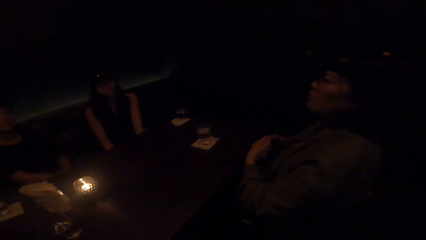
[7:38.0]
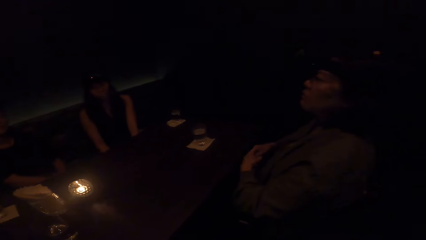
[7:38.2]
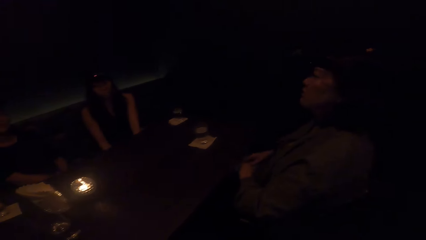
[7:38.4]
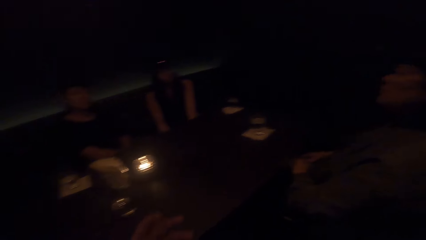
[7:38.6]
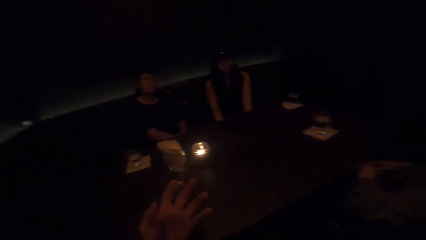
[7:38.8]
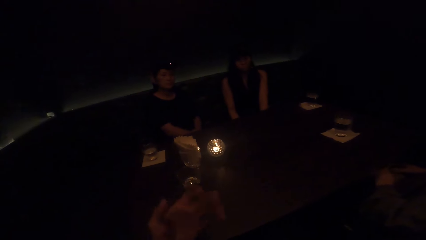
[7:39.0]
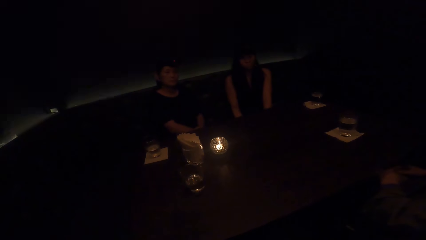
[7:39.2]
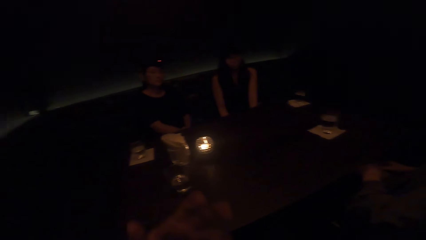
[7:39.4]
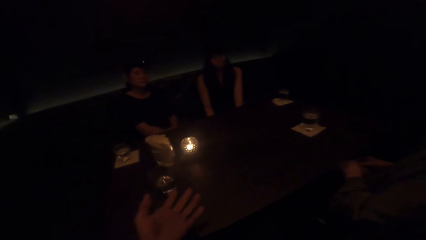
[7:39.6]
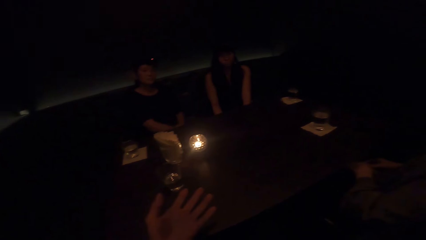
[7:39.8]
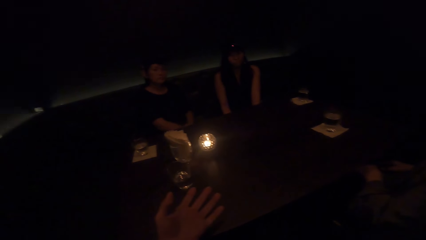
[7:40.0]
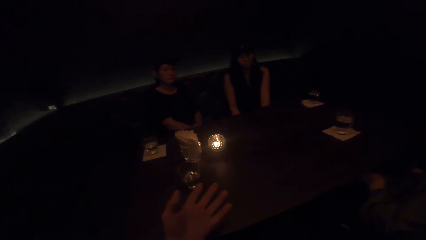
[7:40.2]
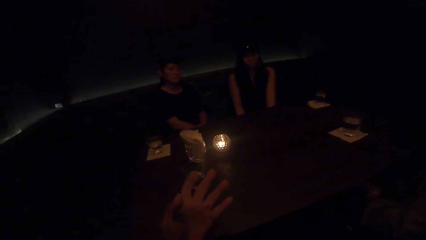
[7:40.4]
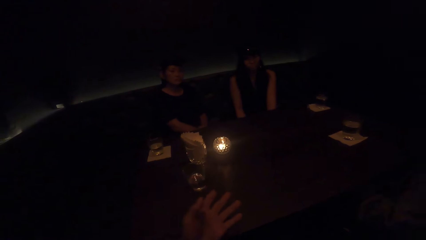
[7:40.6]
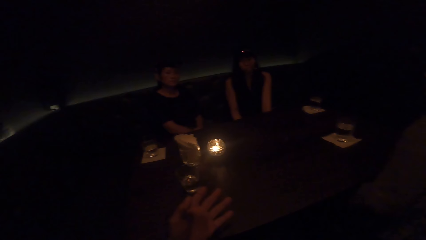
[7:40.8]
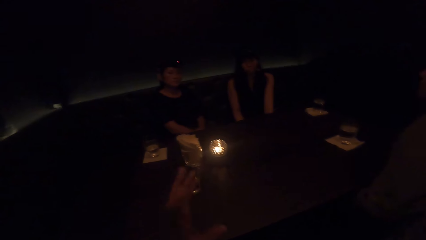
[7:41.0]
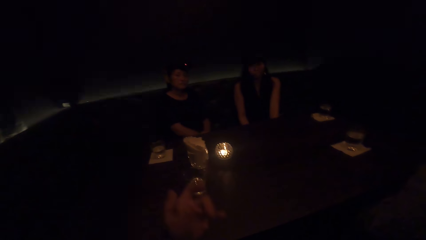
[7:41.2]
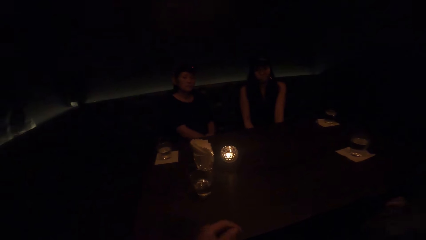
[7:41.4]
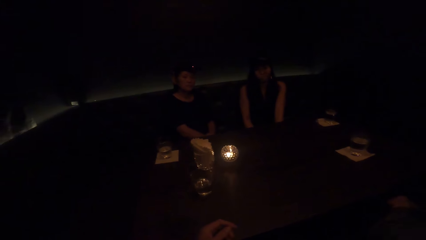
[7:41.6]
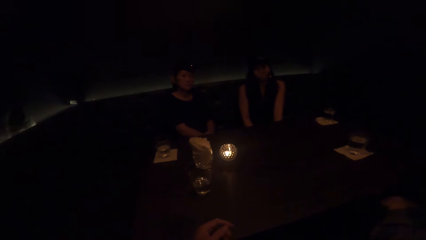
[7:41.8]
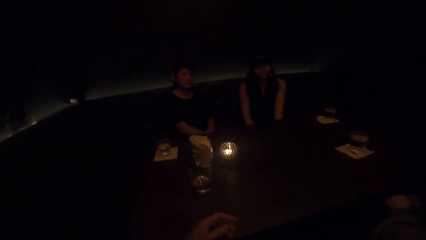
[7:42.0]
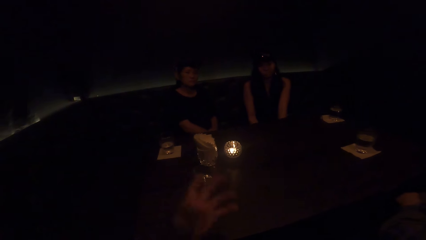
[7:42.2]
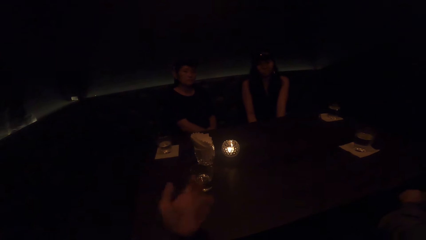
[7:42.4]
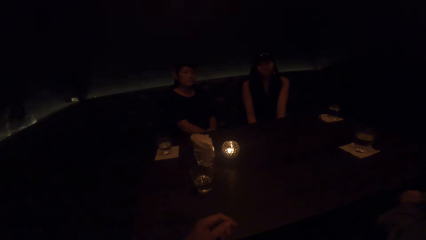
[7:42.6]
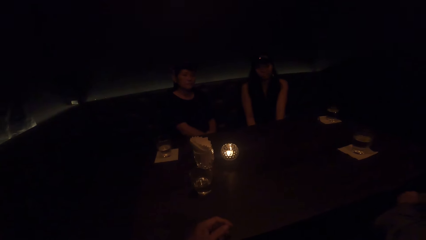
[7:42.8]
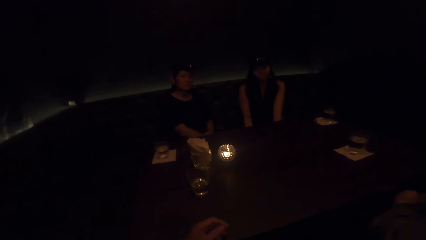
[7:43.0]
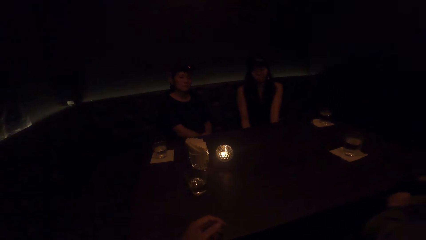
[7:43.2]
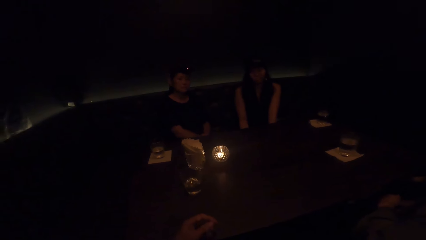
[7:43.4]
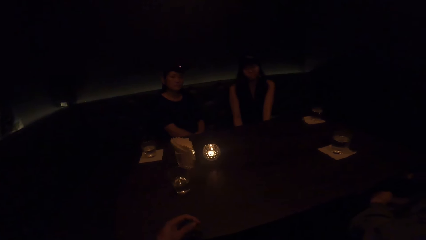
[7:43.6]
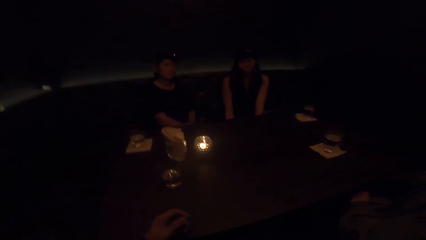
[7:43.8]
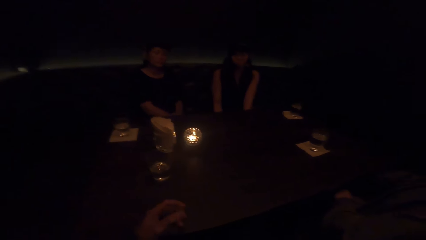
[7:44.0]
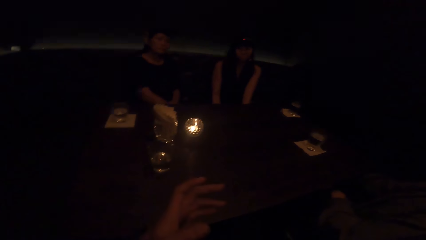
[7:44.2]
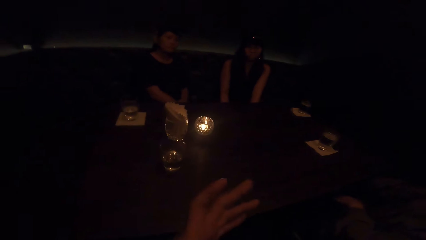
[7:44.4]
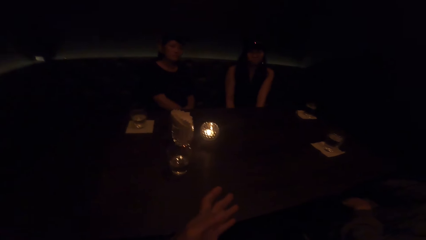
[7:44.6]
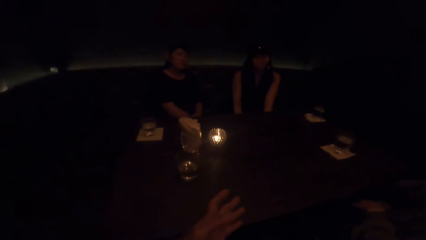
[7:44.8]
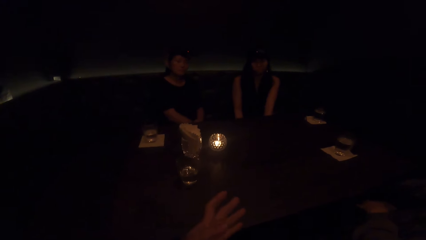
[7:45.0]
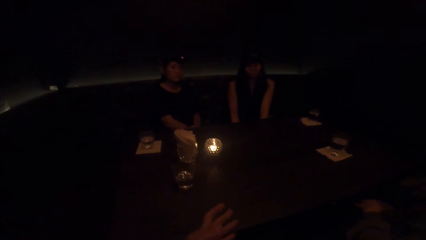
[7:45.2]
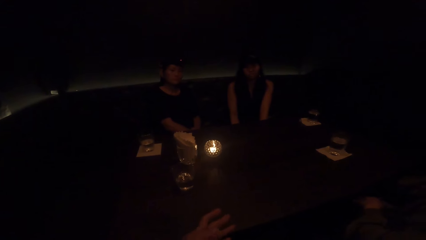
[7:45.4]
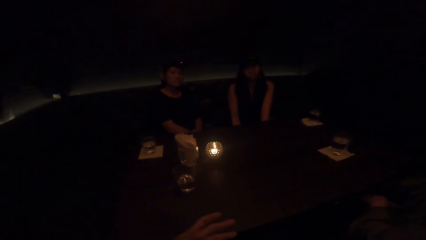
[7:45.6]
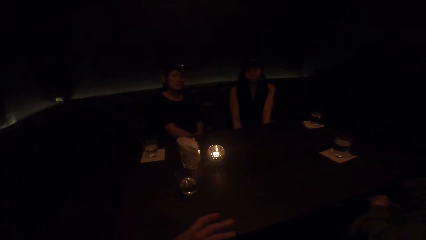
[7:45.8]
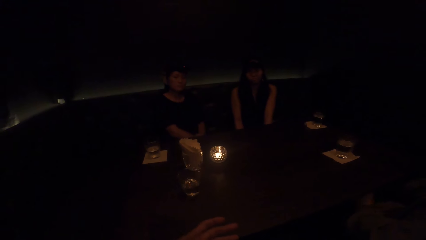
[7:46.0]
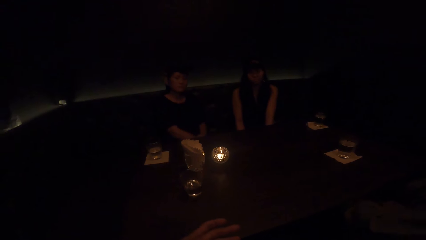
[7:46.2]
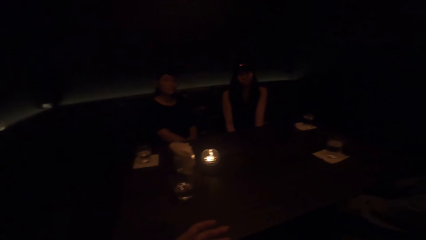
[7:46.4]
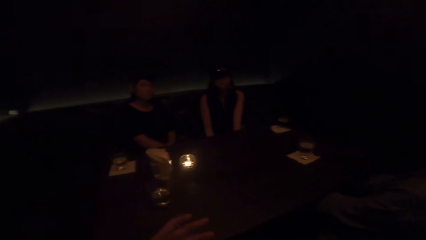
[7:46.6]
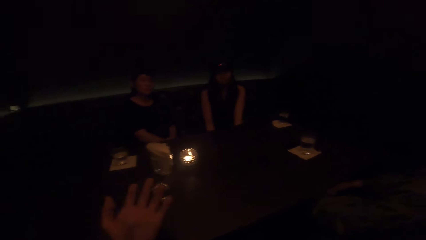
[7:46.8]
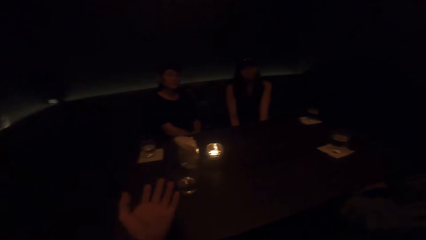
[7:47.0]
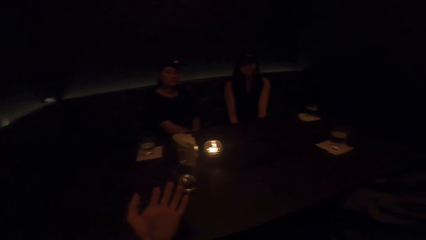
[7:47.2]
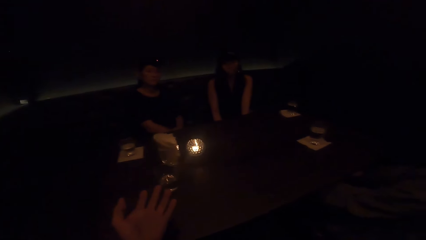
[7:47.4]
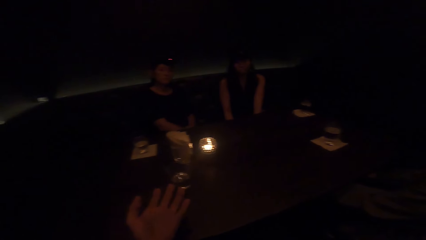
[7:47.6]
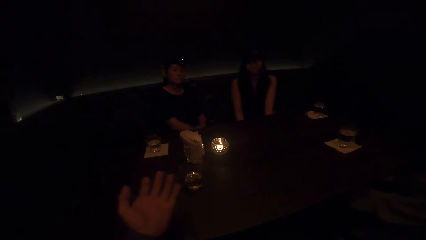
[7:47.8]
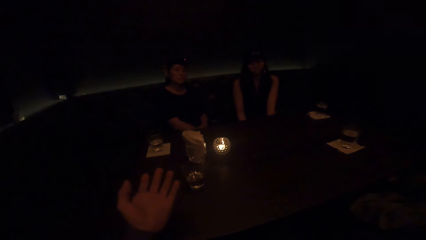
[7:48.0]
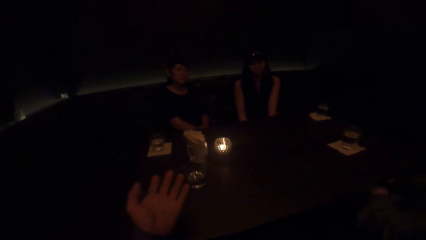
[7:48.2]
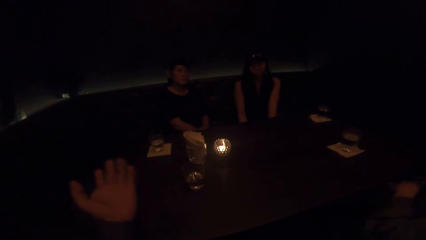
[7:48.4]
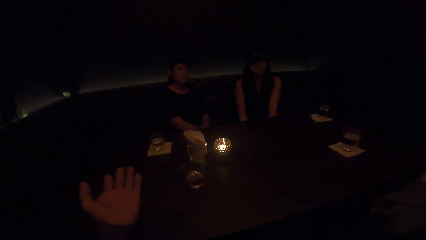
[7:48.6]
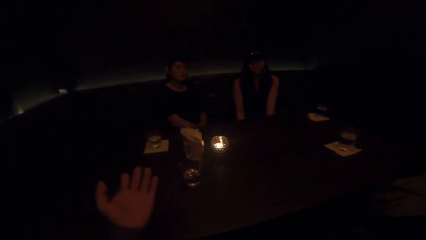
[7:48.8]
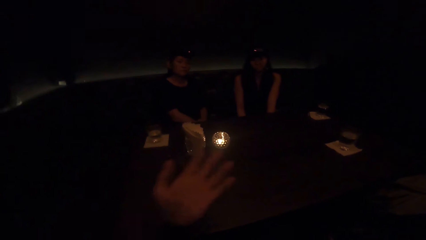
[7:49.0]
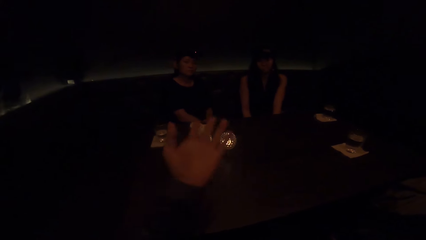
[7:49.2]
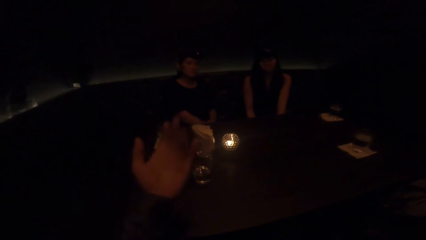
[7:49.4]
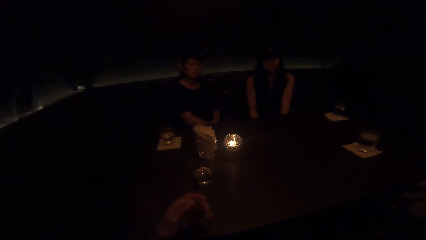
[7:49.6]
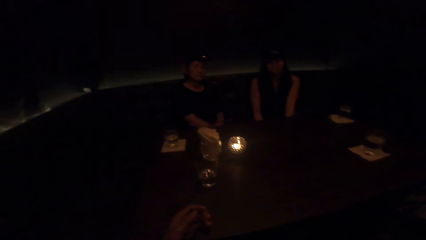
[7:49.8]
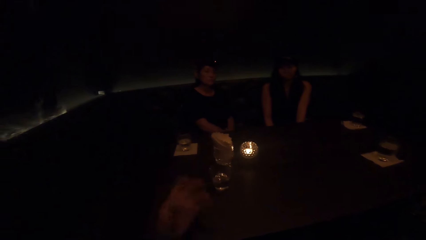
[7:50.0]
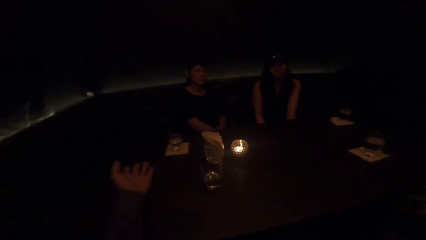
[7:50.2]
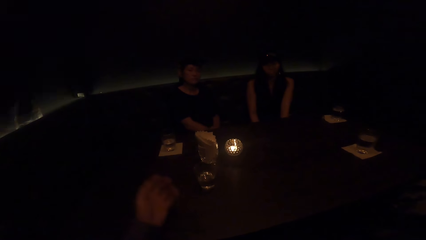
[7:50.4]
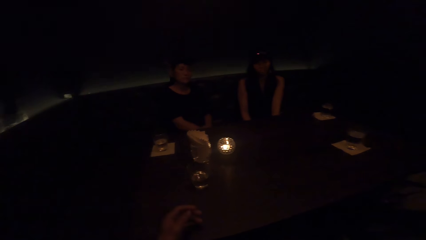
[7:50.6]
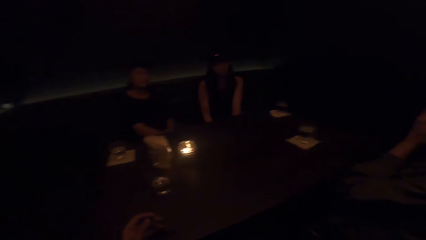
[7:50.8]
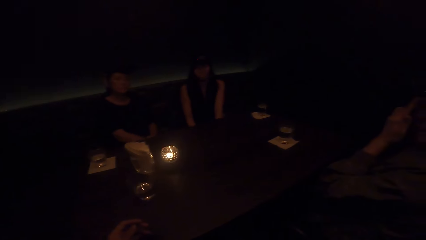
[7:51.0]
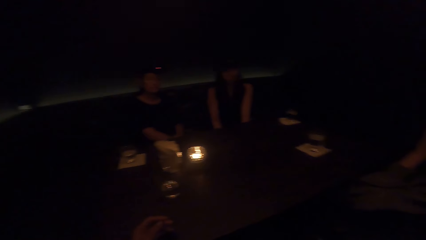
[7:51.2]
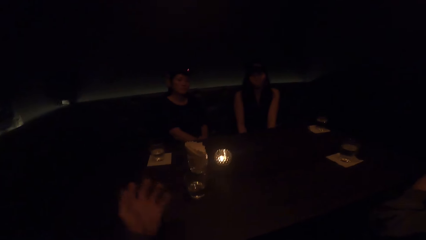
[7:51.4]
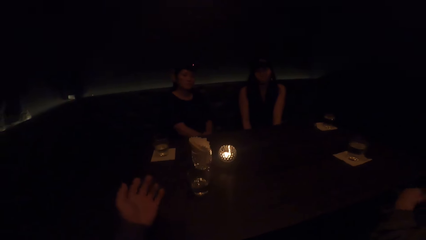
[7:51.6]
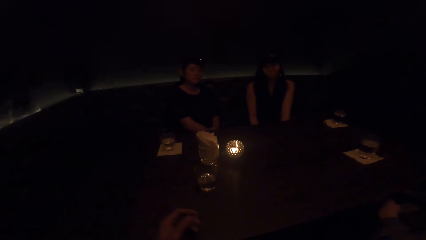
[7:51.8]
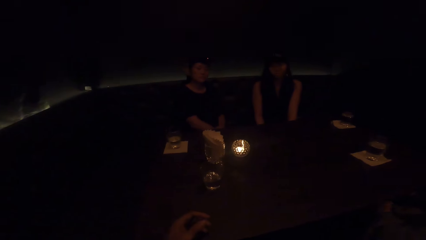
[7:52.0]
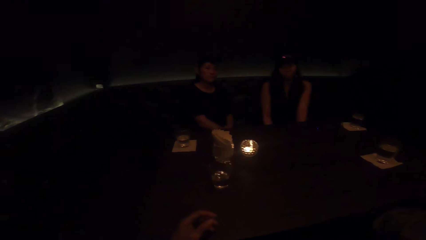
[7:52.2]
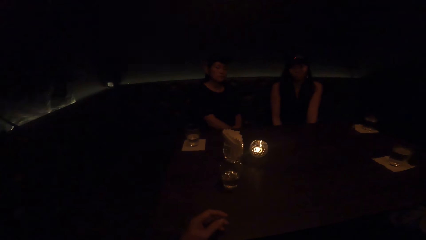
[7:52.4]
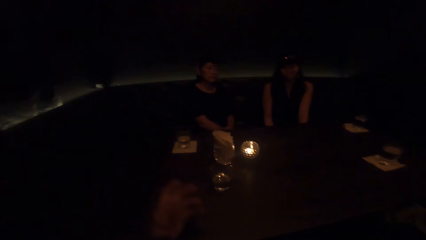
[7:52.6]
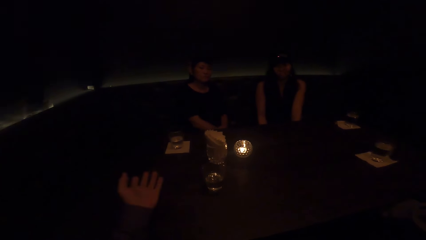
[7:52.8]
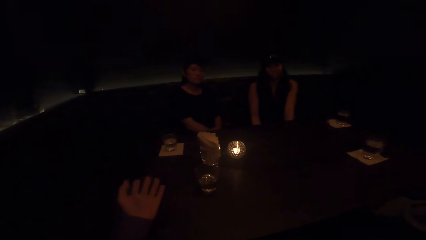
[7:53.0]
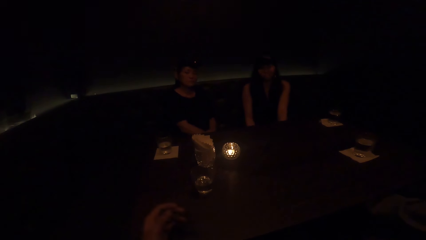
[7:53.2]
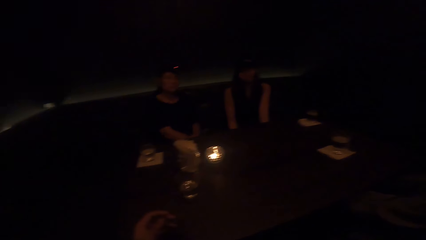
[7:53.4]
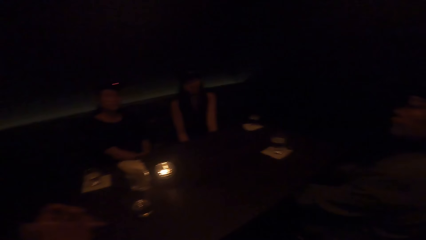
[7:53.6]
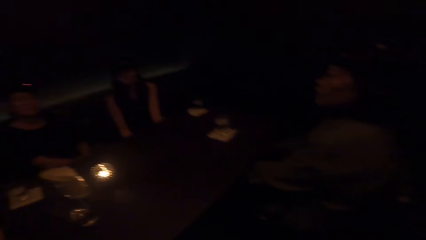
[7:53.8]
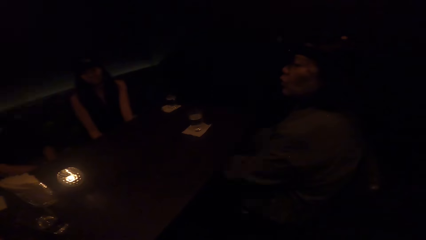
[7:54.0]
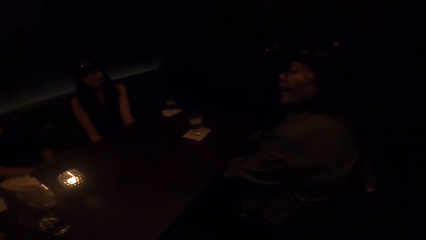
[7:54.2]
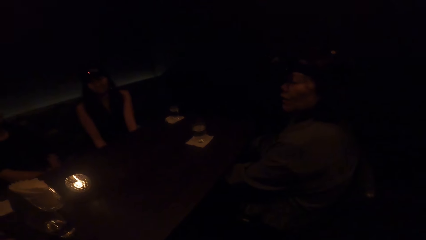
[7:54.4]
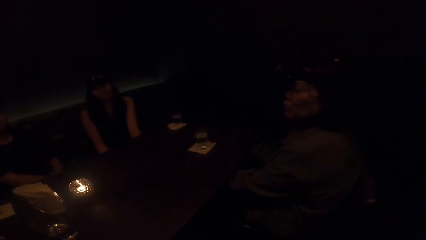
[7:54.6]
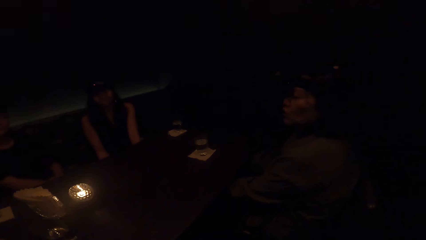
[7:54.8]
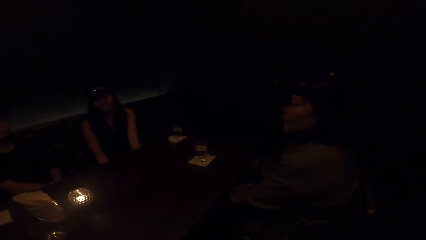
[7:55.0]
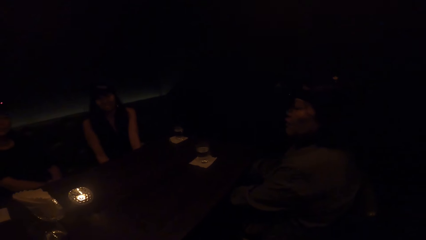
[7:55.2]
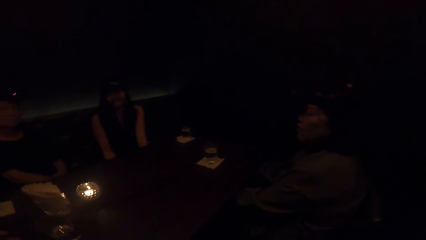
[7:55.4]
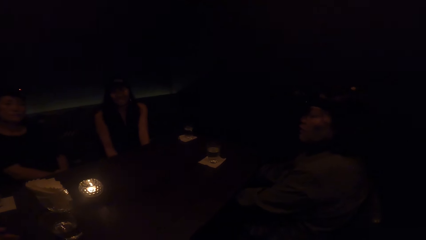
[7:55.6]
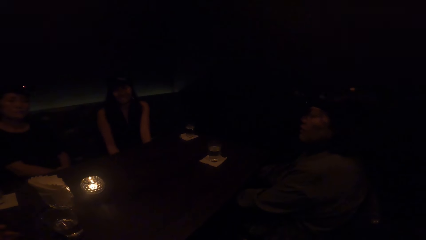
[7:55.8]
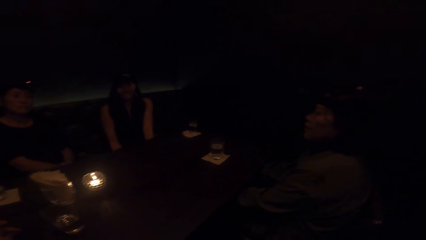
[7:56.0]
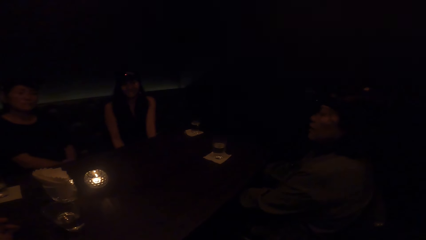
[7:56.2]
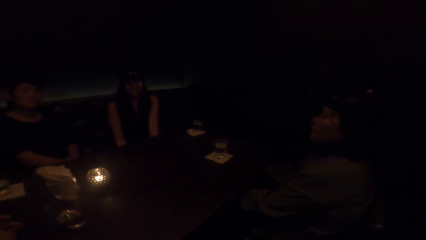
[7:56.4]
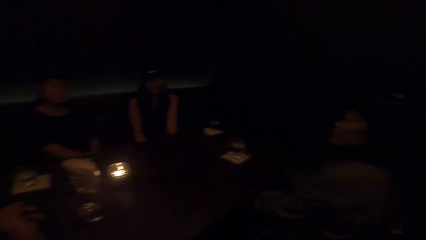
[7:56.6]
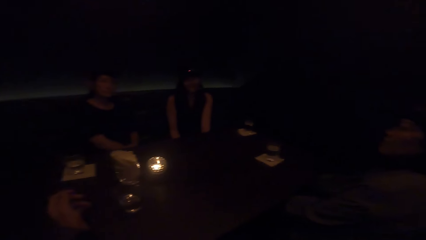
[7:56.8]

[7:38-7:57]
The camera wearer talks to three women. One of the women talks to the camera wearer and the two other women.
